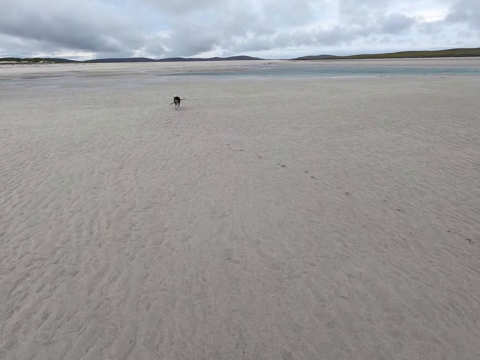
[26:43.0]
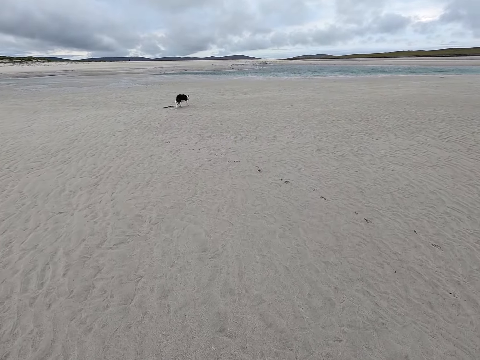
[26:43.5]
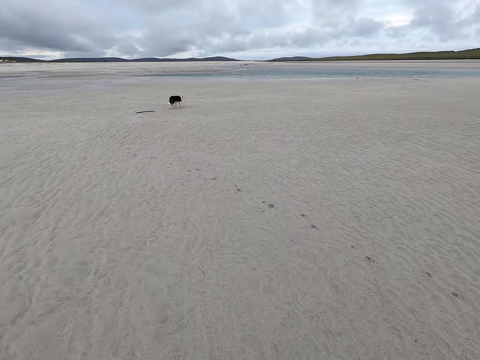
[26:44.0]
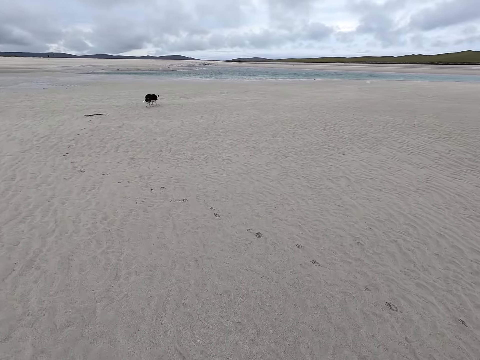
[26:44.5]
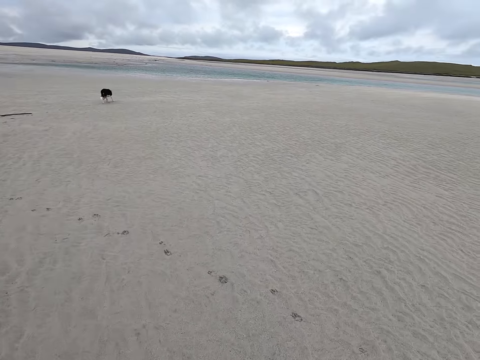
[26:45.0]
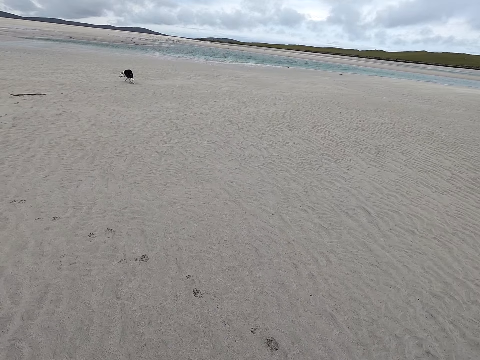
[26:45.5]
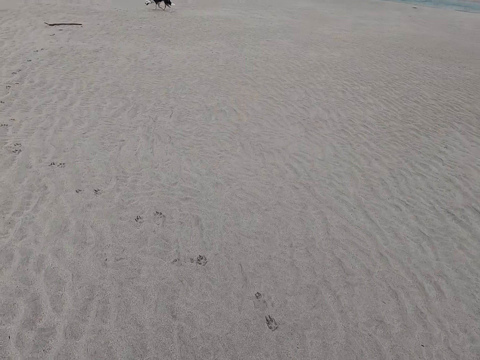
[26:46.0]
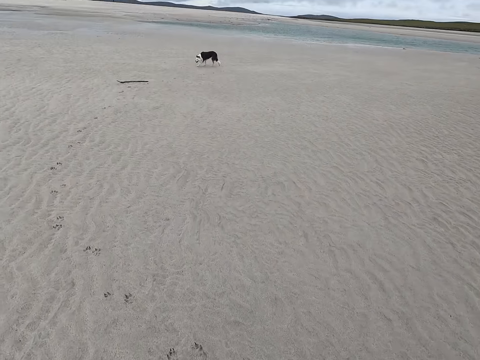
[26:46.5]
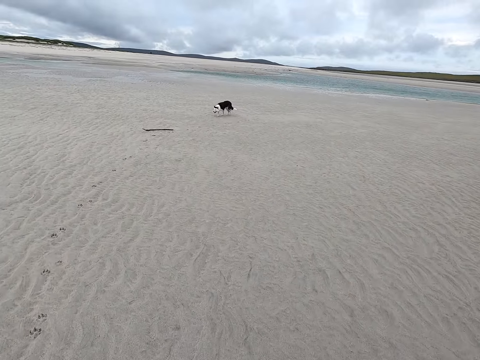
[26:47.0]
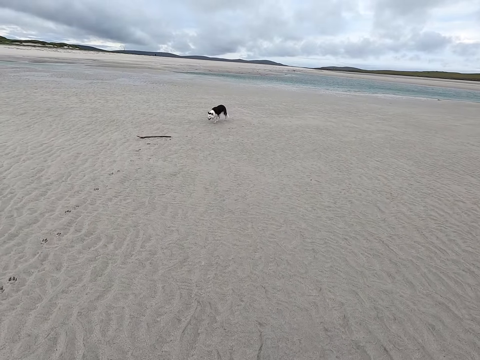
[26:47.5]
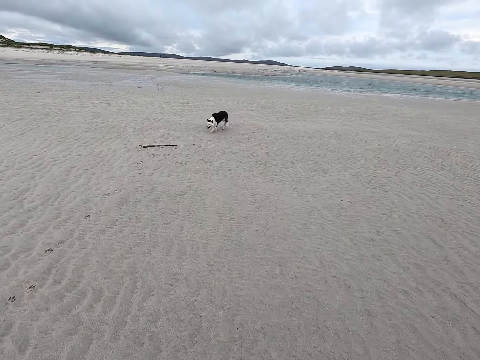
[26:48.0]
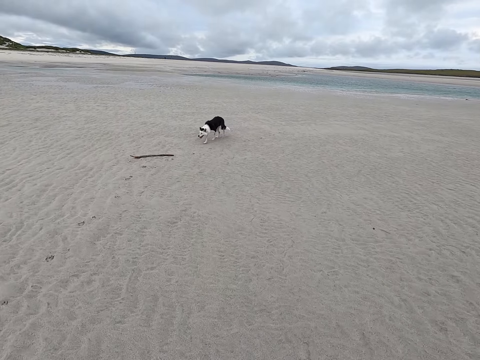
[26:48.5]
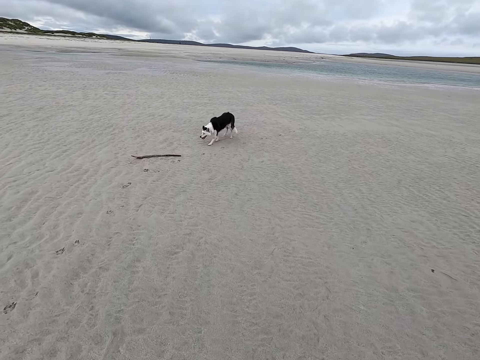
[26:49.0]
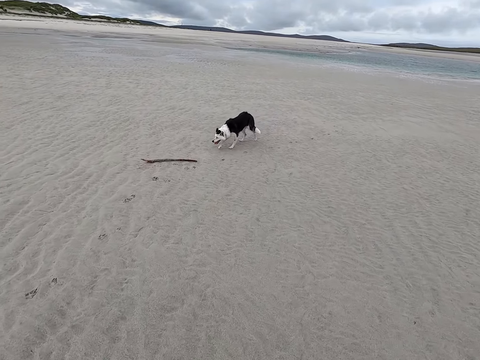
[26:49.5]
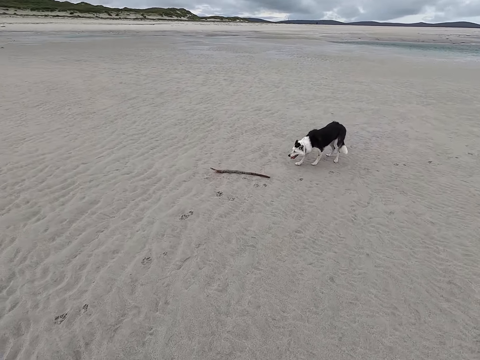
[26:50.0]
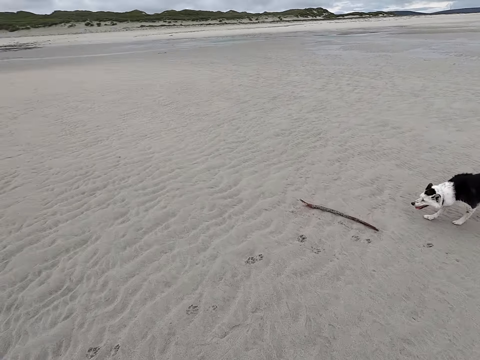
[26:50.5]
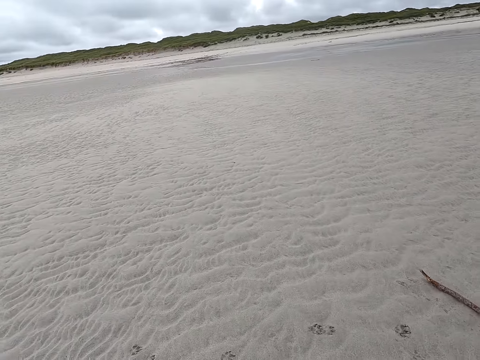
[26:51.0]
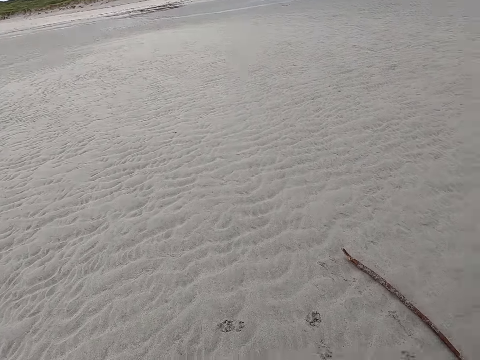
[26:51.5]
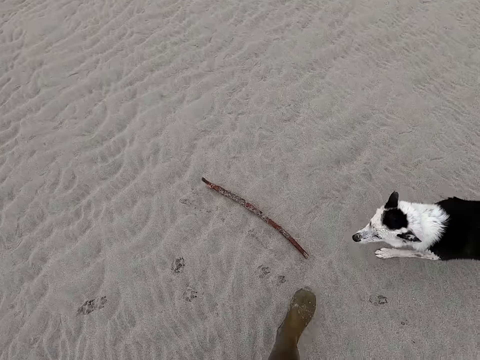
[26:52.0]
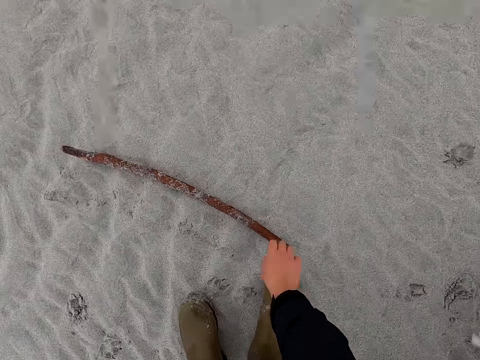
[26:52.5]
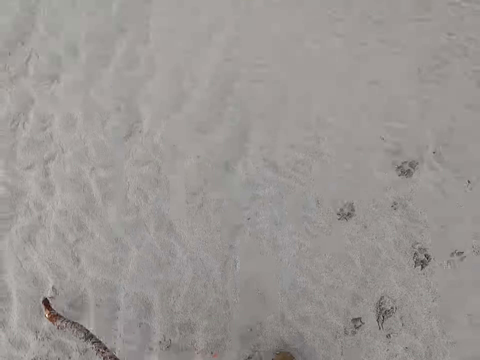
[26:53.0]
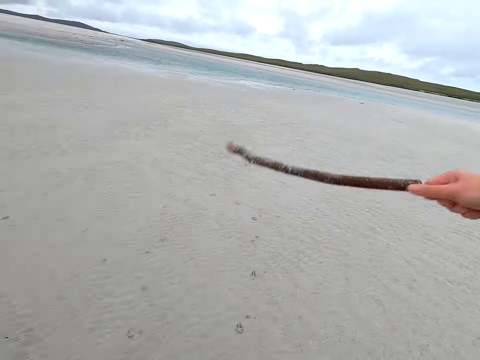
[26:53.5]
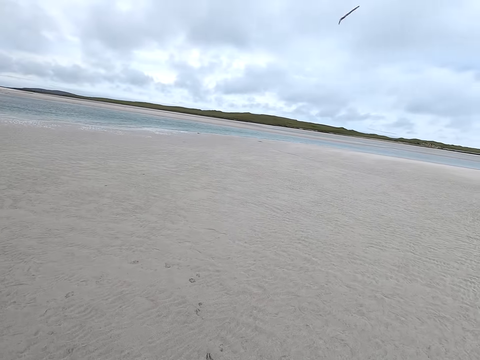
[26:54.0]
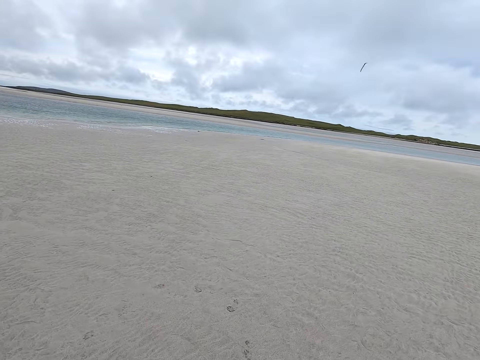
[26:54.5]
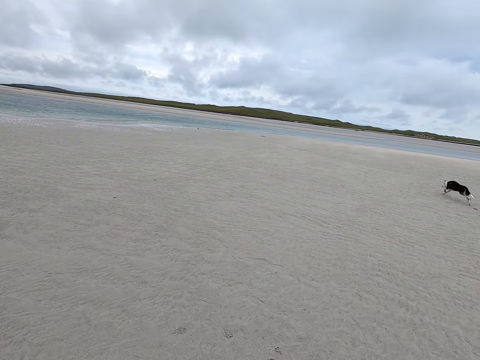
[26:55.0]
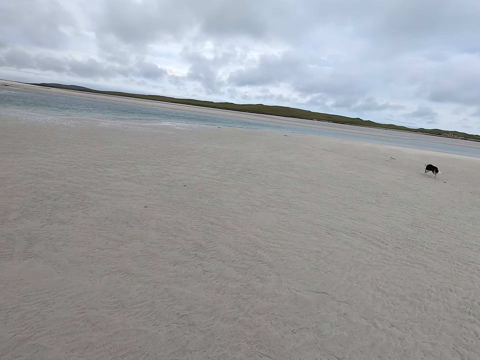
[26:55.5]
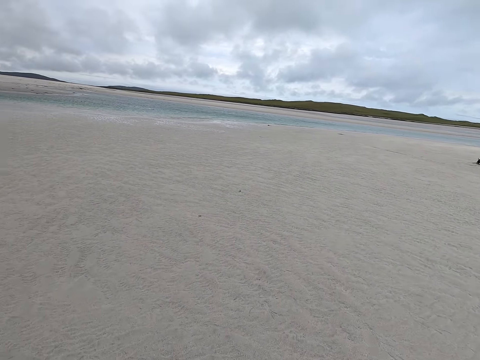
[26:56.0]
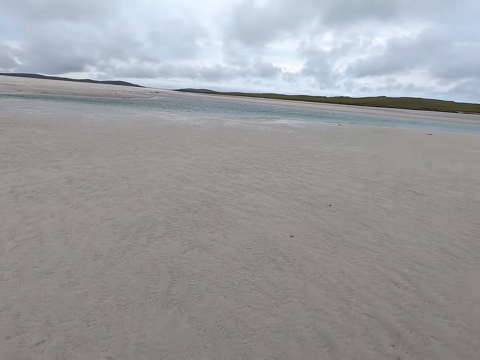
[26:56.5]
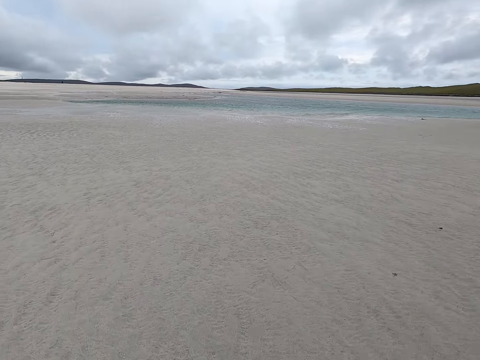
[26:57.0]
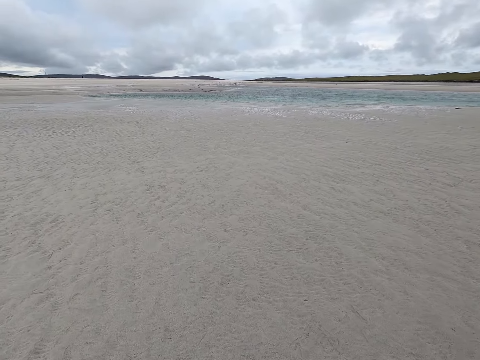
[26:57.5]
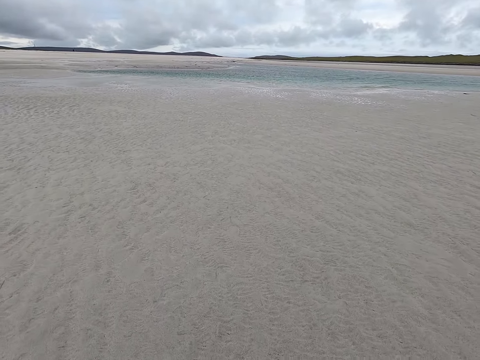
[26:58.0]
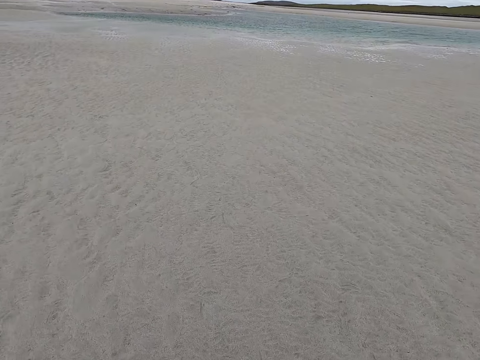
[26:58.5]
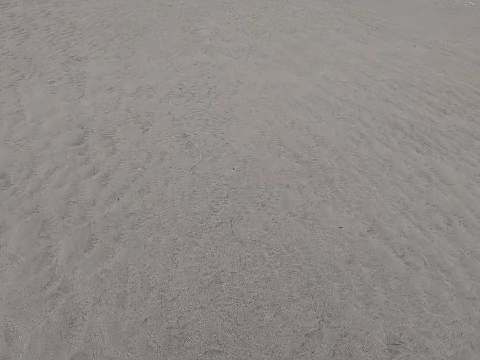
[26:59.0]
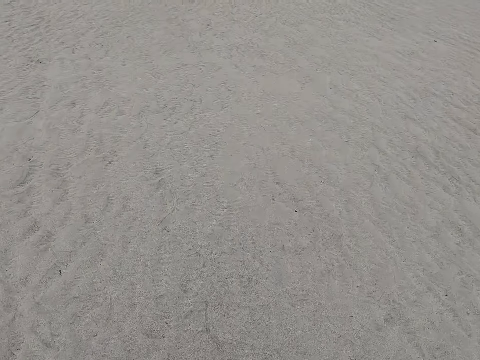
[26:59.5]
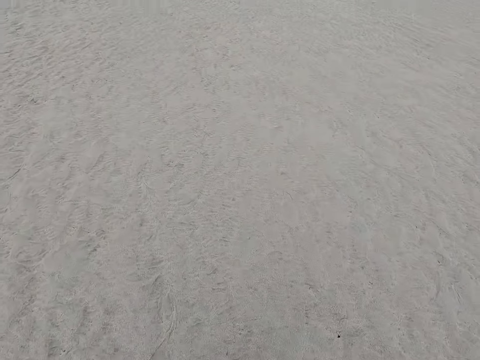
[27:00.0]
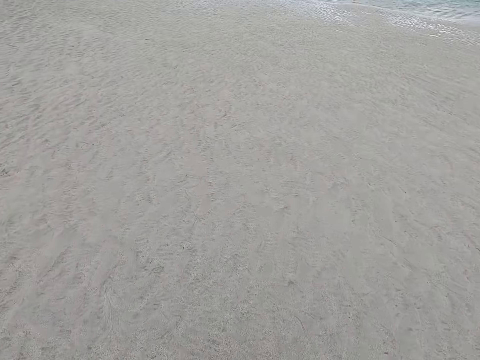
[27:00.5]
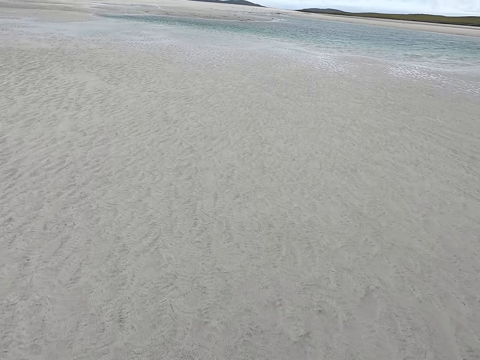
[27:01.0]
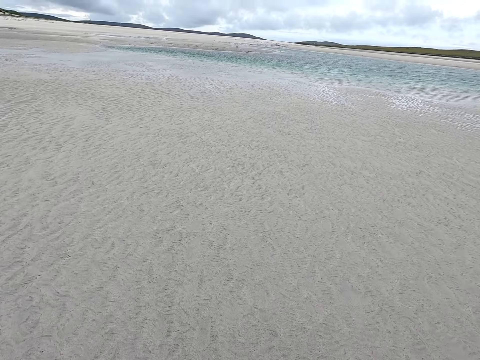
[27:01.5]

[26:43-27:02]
The camera wearer picks a stick. They throw the stick. They move around. They move around again.

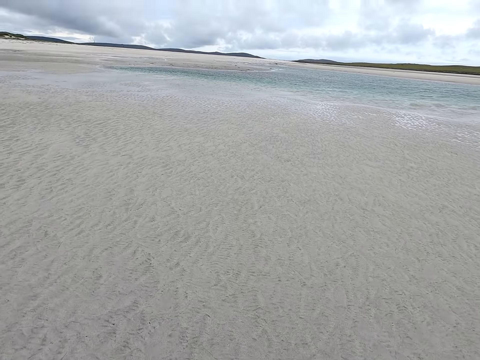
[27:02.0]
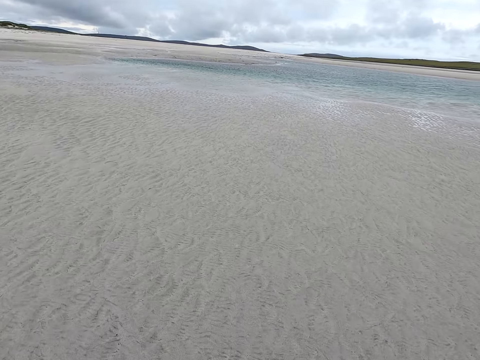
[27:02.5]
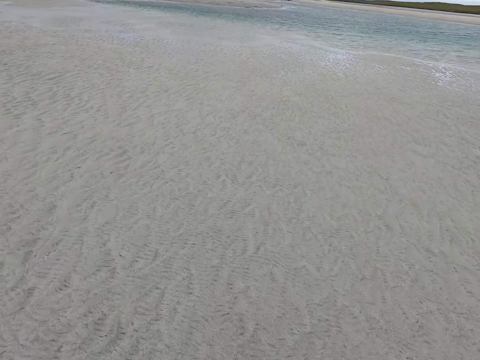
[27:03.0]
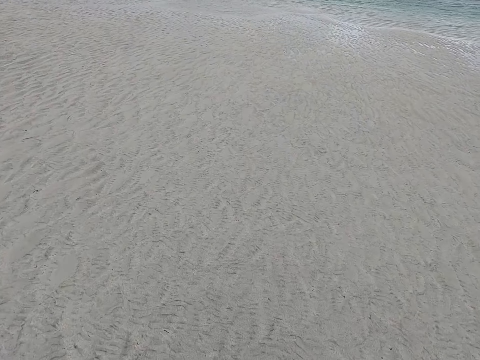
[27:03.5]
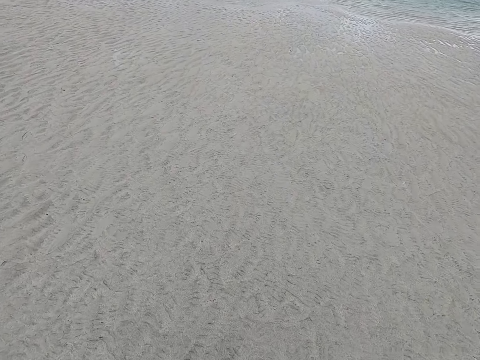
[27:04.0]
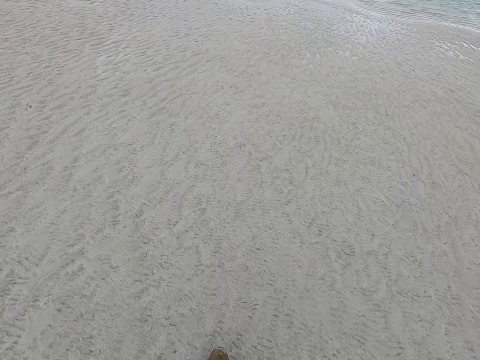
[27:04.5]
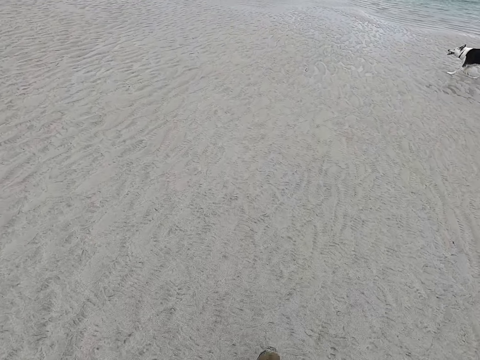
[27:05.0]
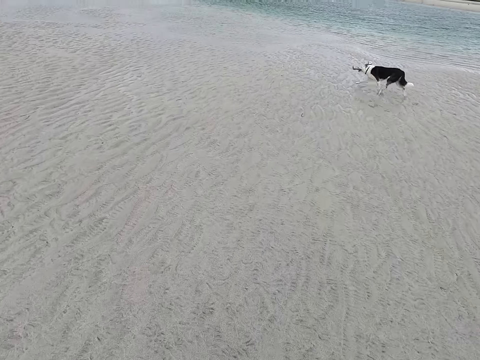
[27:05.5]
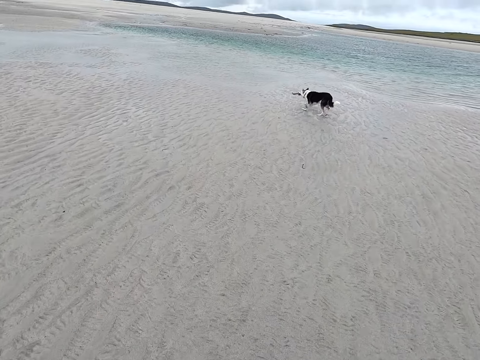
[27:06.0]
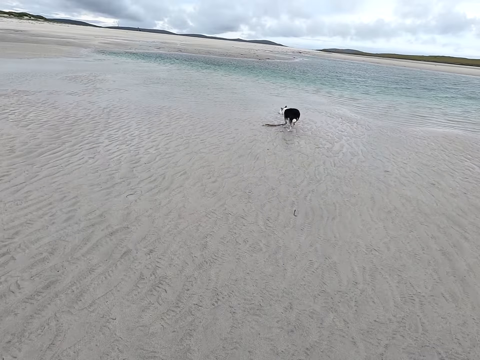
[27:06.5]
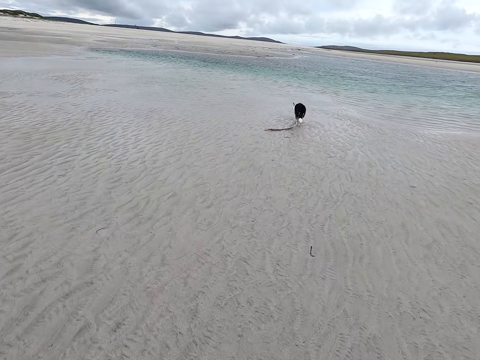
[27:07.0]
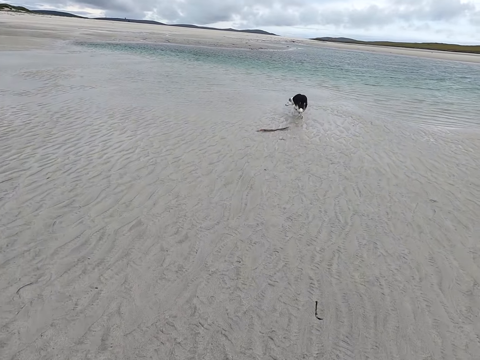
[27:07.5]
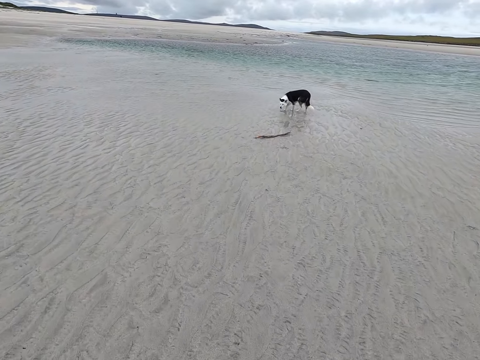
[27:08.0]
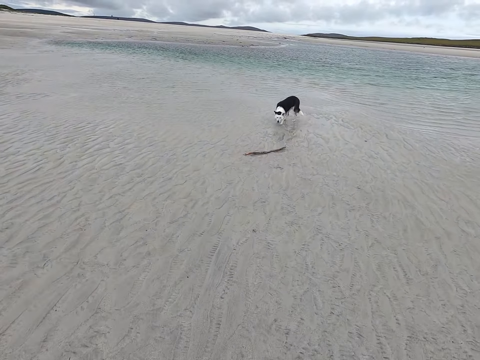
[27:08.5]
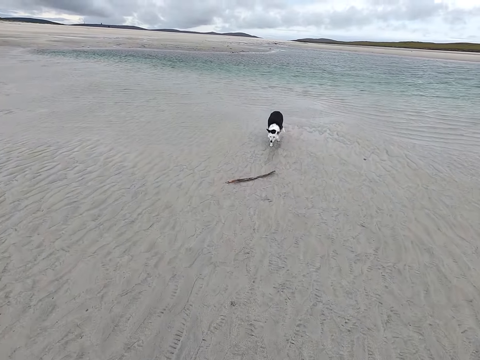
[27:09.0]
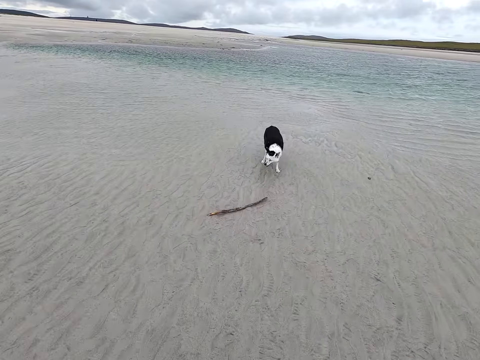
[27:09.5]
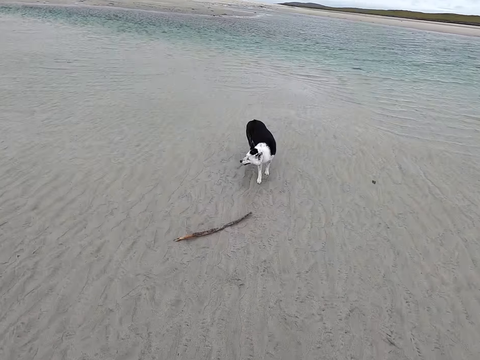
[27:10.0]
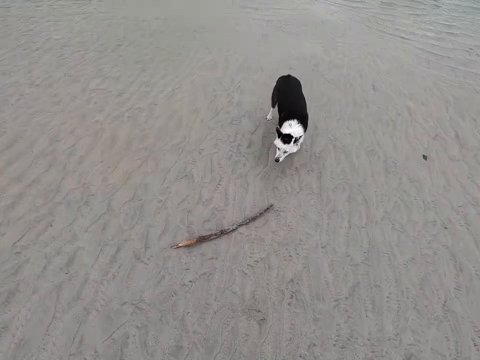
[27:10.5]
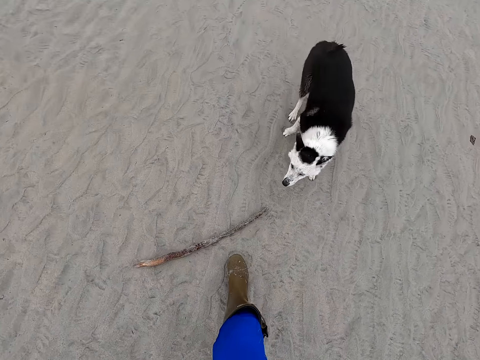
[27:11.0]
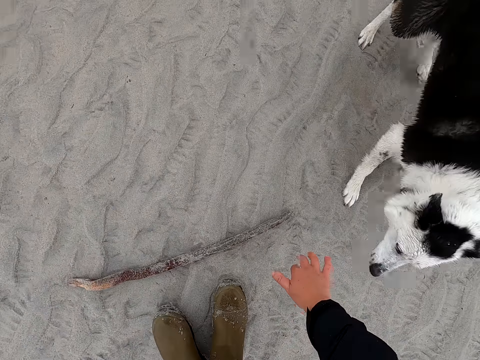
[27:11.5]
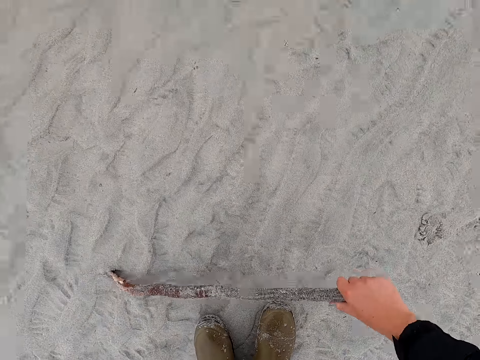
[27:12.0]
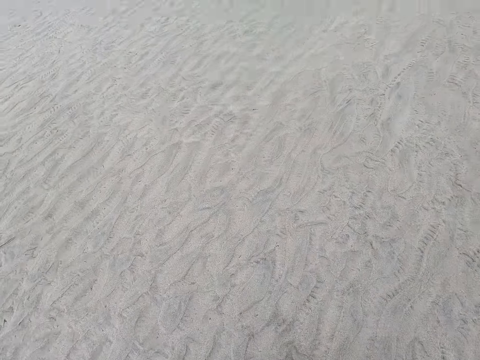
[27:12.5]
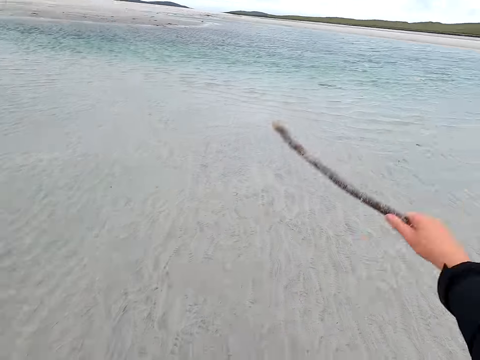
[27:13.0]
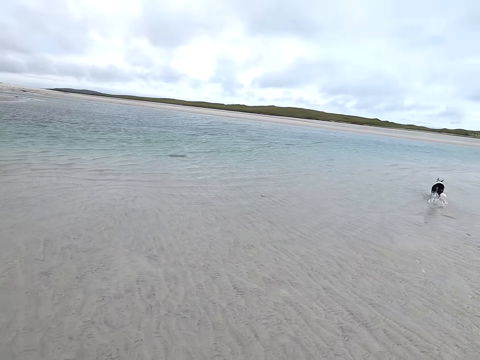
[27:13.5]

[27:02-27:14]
The camera wearer picks a stick. They throw the stick.
